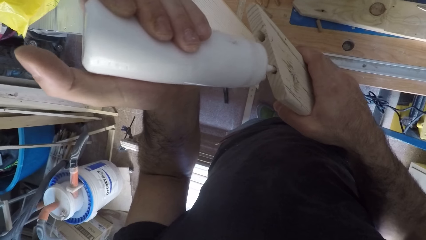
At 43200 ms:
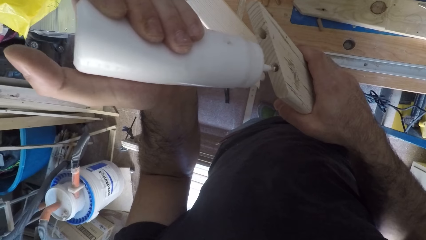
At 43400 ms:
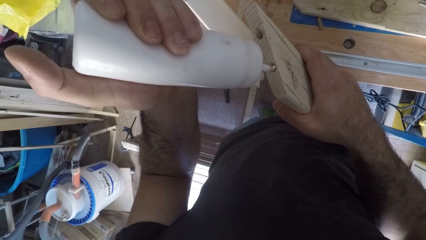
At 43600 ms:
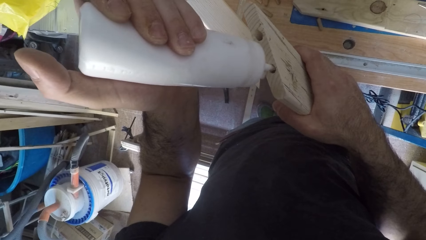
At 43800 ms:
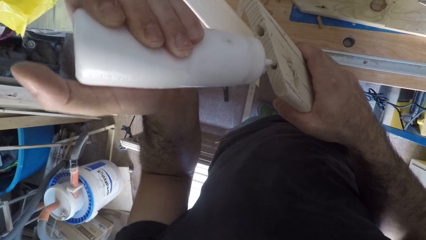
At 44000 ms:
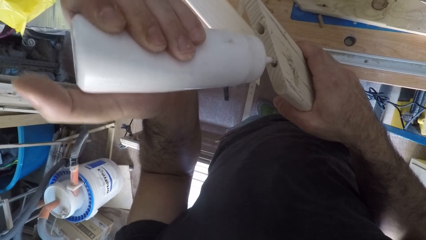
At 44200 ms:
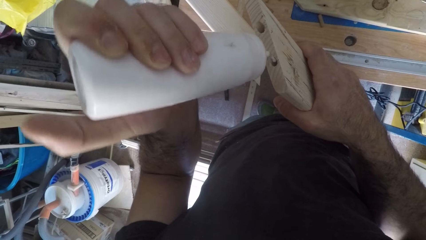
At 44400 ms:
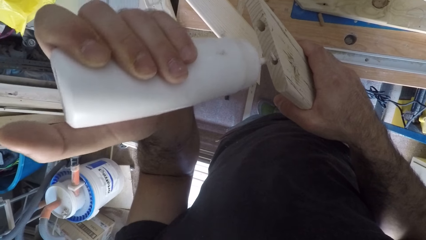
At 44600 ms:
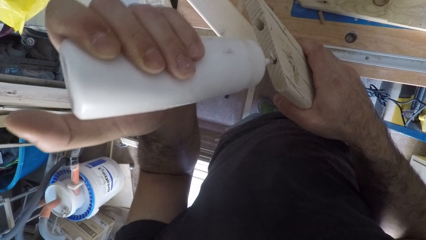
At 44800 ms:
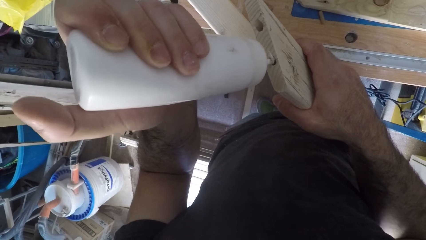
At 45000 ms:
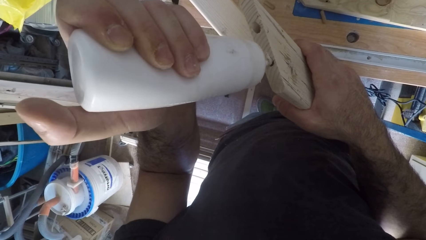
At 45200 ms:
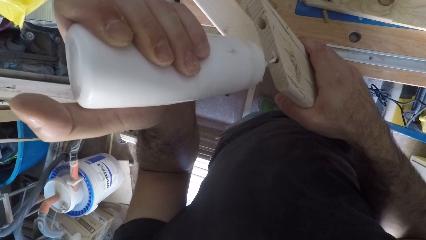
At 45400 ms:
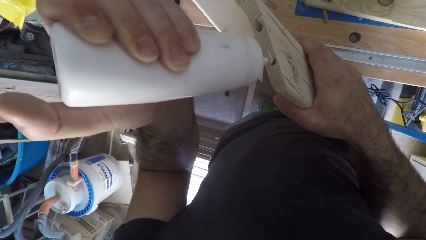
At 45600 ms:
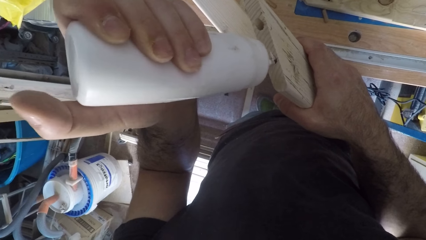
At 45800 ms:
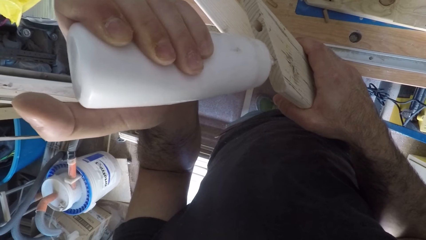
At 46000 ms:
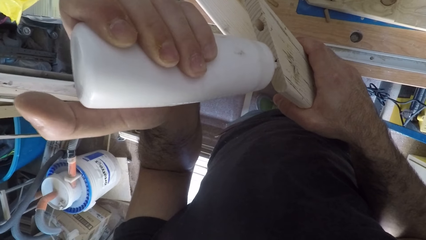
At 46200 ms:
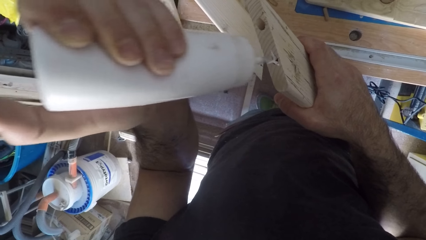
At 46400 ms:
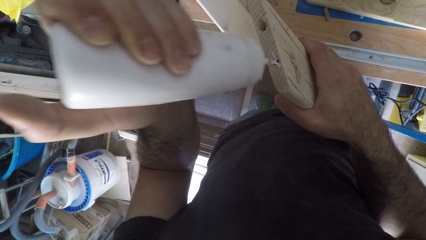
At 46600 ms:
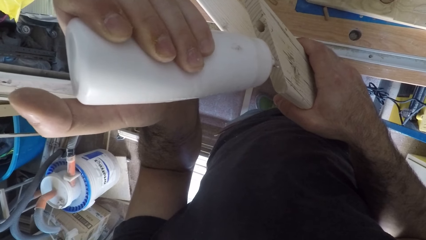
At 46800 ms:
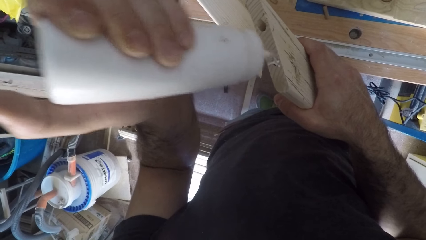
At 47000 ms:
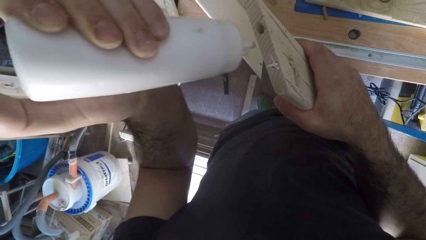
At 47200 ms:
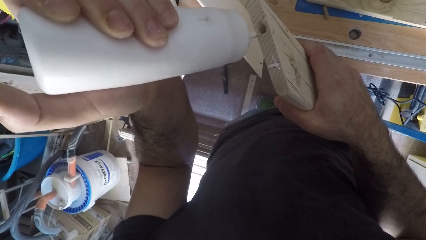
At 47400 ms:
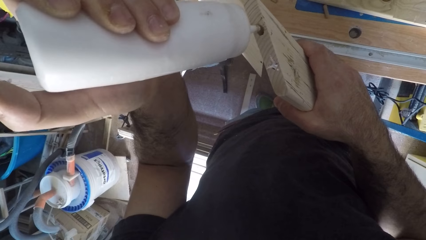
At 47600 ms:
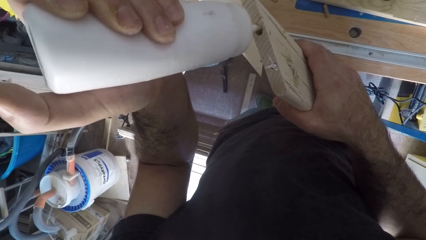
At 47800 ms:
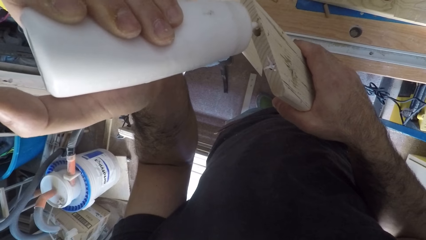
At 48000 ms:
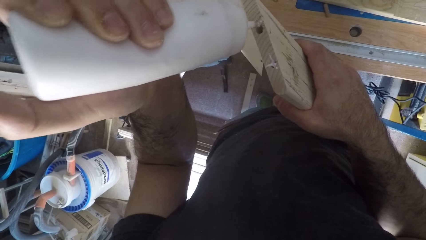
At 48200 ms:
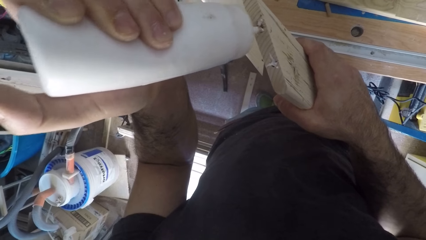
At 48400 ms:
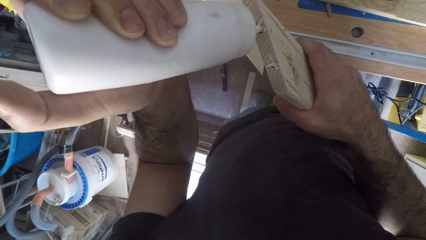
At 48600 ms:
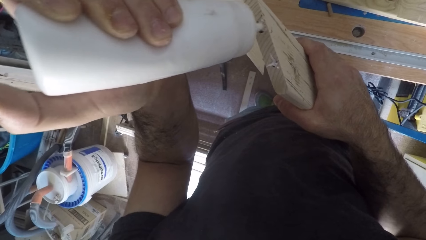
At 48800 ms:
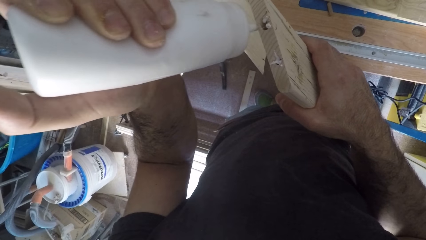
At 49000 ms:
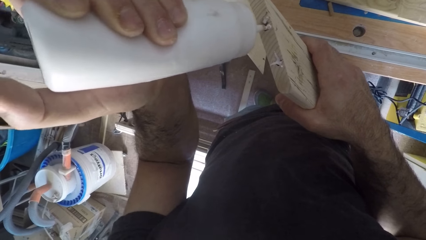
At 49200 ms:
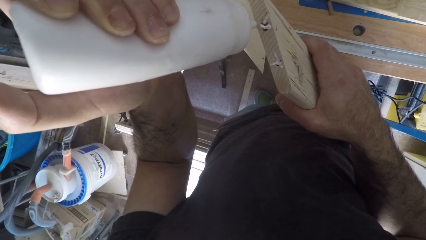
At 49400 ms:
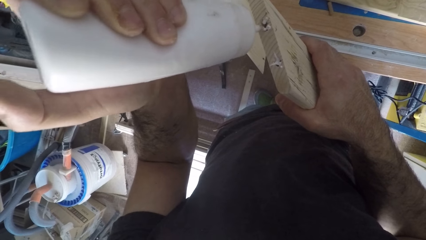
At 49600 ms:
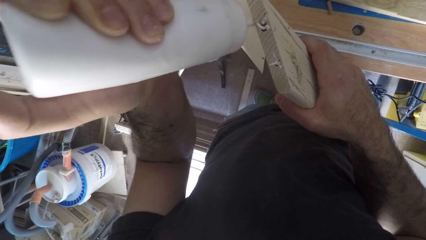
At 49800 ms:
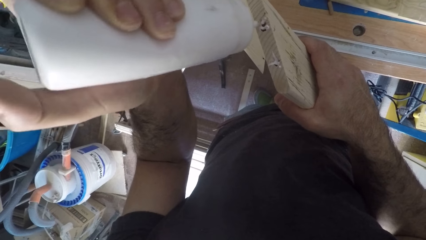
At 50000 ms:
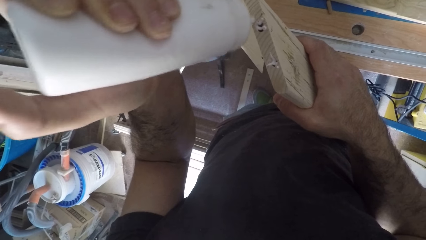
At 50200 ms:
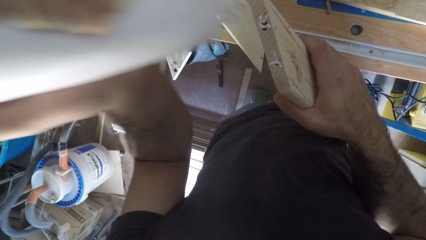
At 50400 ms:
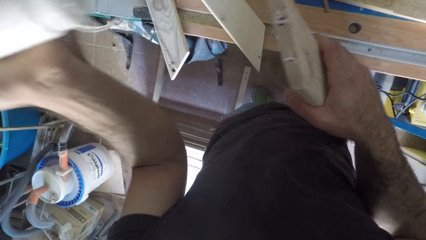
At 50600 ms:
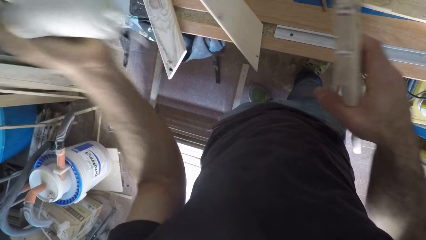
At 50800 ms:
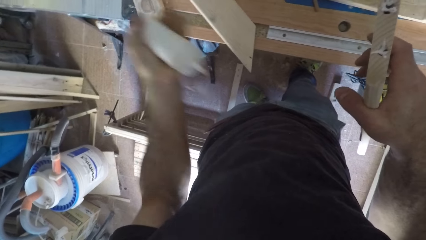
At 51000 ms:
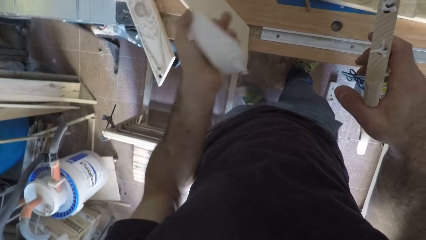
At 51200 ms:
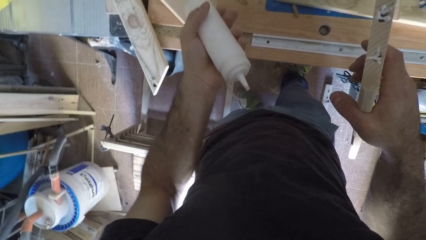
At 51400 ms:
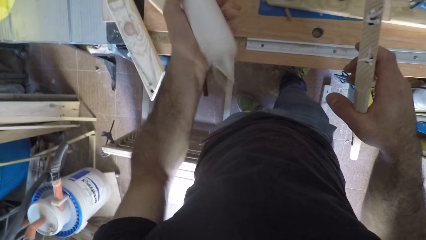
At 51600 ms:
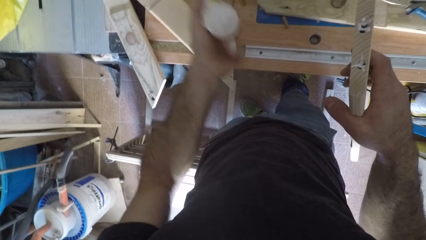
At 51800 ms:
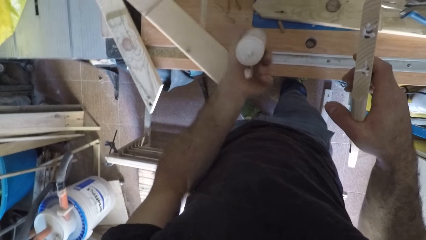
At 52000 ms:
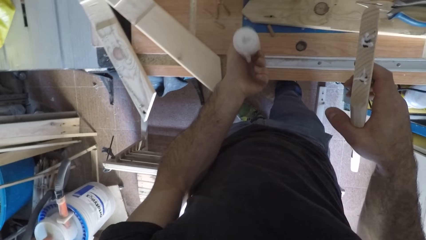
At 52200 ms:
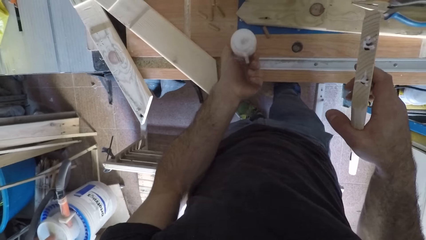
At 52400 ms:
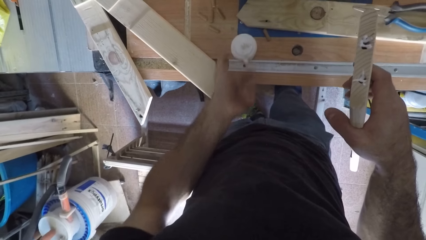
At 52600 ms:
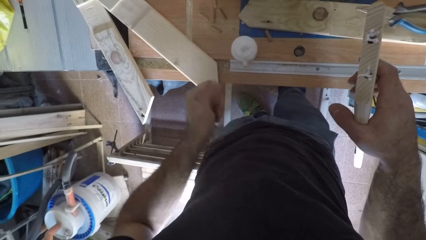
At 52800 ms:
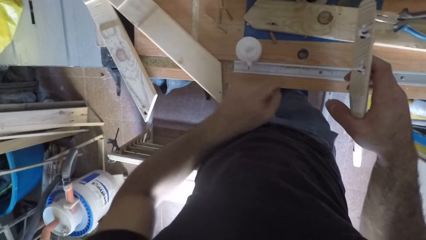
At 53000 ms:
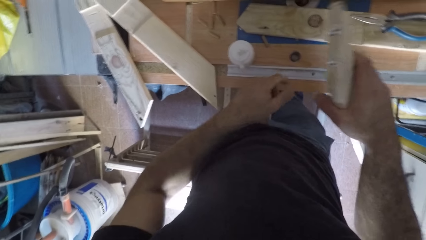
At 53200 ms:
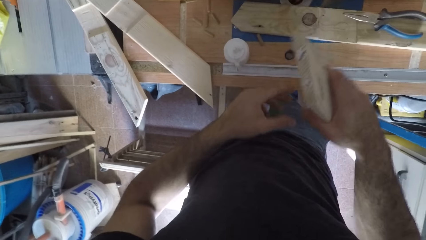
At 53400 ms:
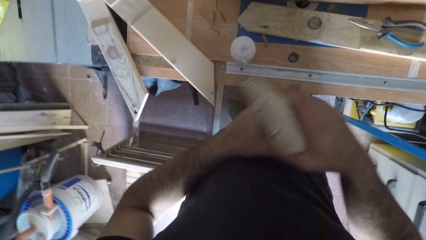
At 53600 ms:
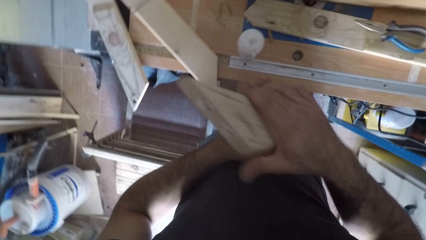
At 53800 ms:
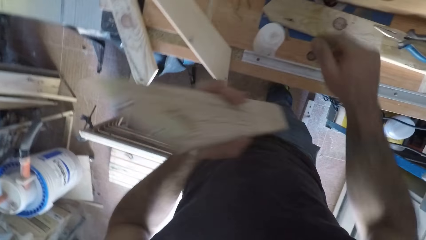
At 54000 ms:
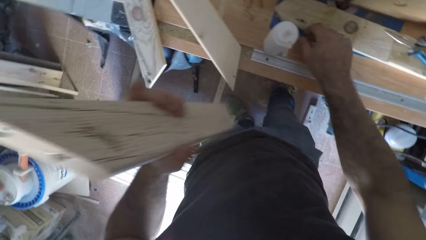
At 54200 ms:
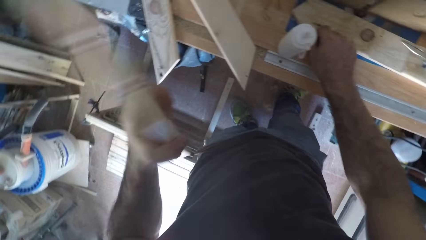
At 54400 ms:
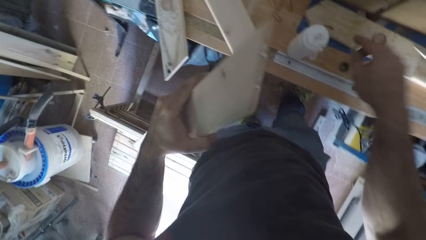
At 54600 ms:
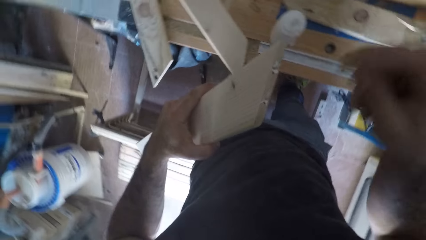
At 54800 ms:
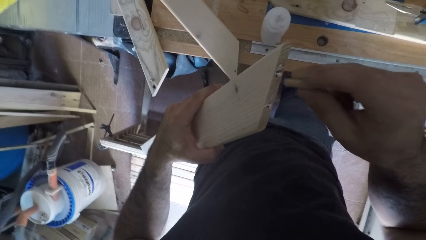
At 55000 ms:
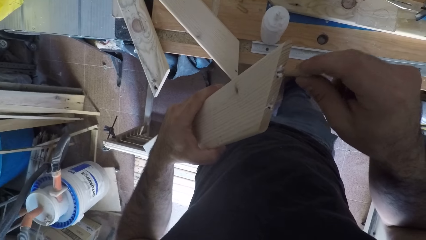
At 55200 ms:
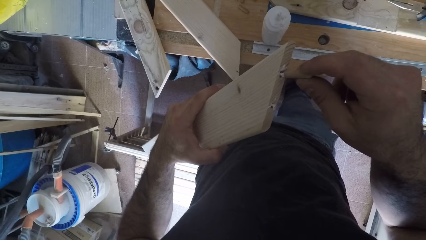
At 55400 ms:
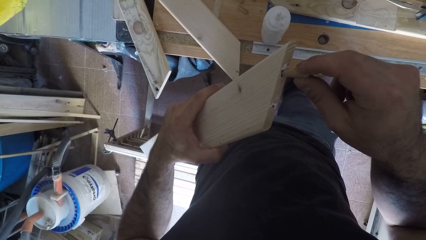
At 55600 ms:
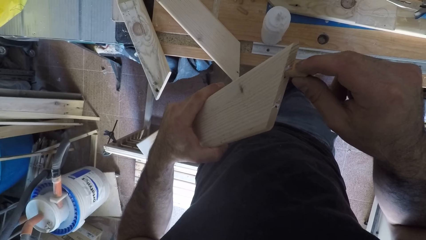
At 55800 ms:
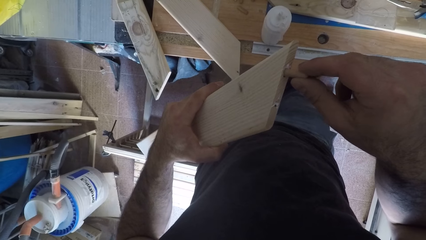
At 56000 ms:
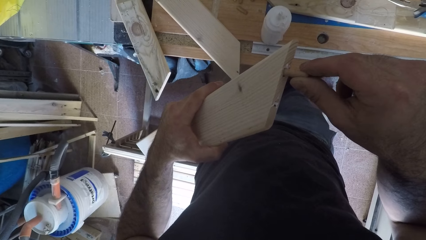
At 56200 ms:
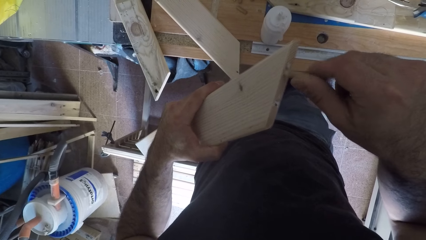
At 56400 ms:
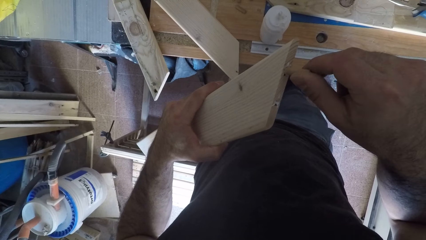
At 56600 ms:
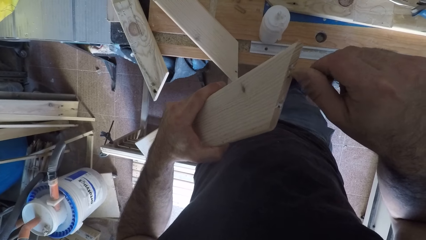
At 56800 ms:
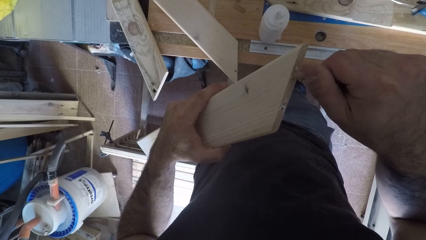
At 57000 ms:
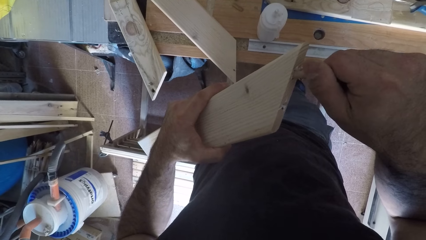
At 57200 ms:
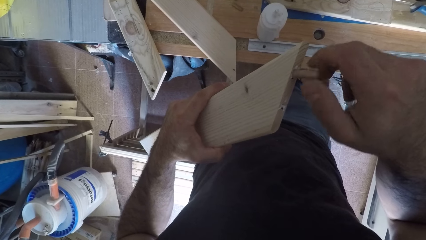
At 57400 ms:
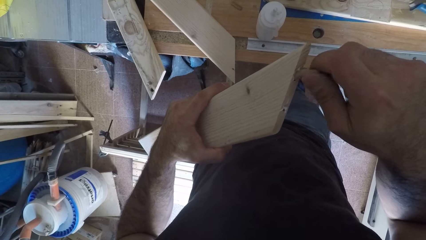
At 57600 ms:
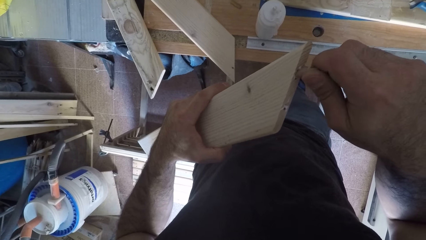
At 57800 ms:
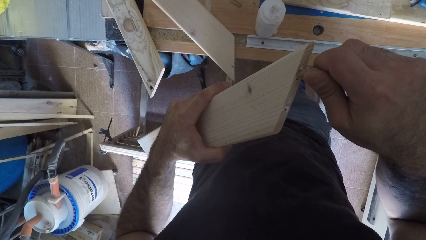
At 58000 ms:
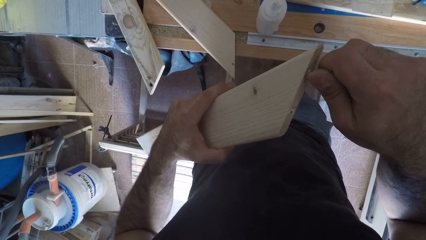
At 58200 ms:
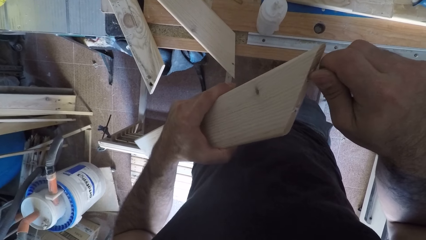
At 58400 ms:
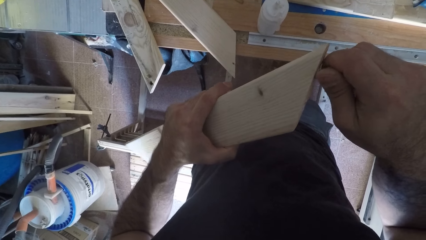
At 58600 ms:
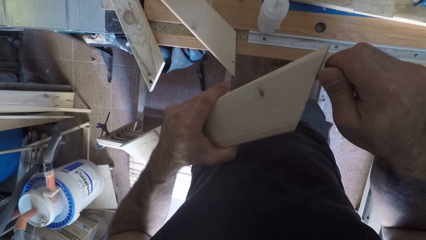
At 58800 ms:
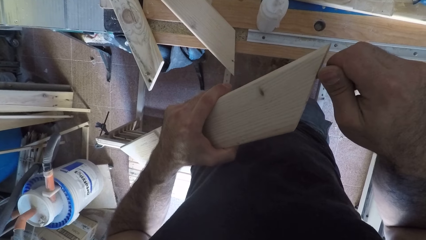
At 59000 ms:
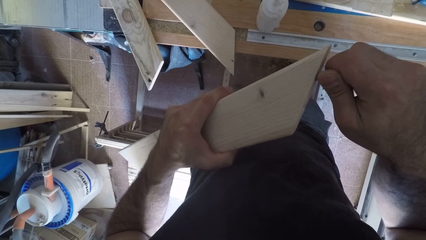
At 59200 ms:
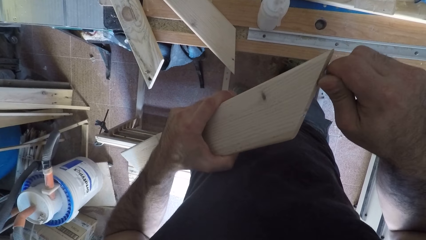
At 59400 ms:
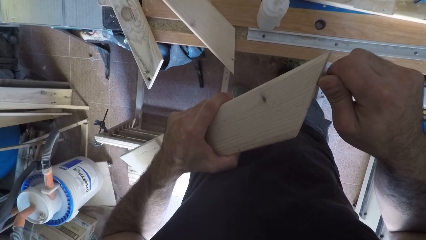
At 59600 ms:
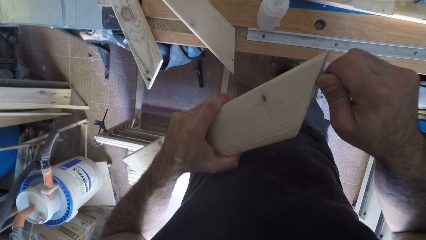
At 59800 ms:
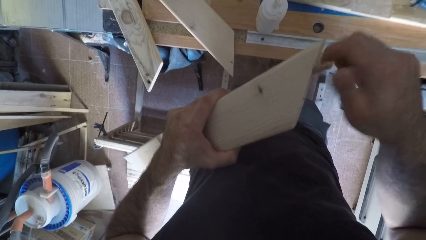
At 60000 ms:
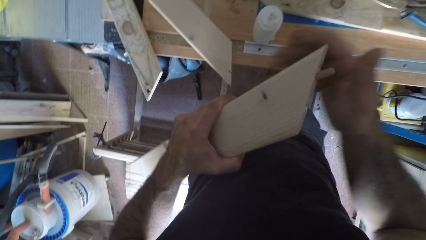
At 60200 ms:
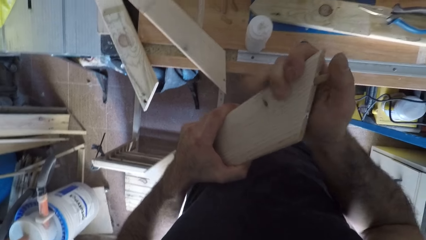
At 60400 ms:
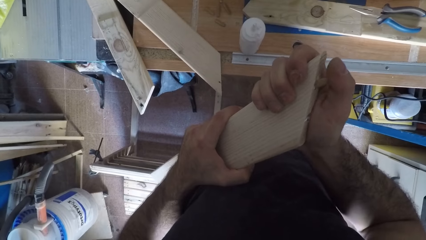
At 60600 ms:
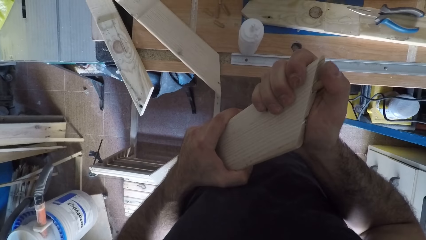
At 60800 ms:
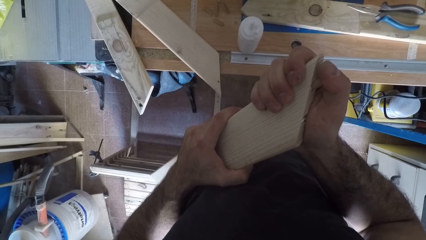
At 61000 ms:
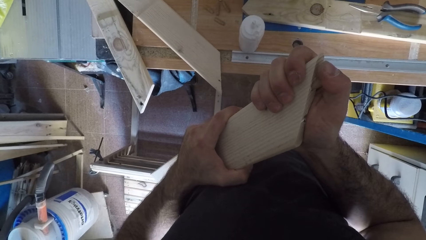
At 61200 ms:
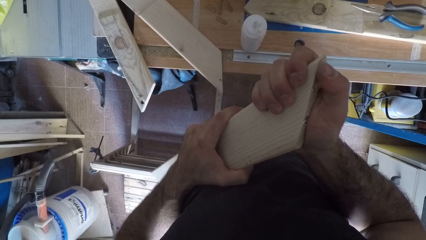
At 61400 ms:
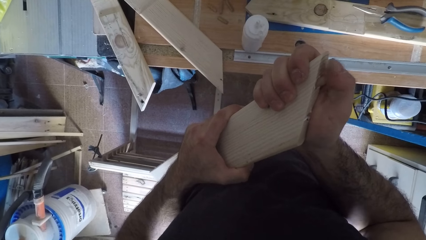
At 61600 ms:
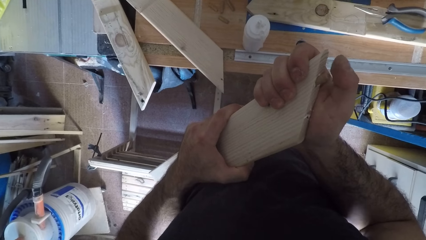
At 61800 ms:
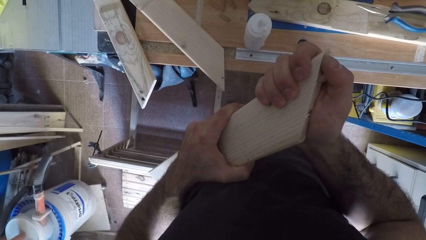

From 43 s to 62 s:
The camera wearer applies glue from the plastic can to the piece of wood. He drops the plastic can on a work bench. He picks up a wood dowel from the work bench with his right hand and connects the wood dowel to a hole in the piece of wood.
